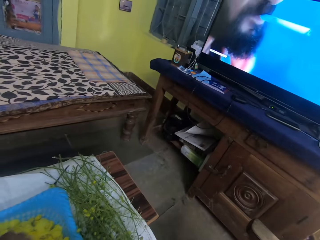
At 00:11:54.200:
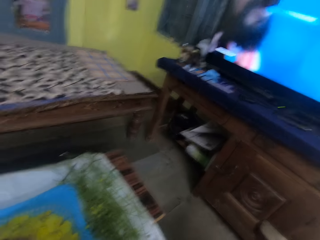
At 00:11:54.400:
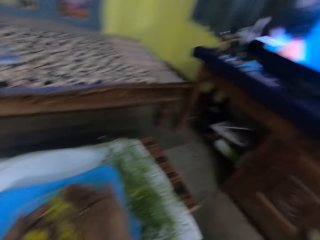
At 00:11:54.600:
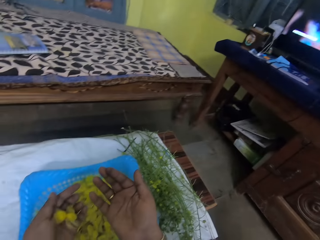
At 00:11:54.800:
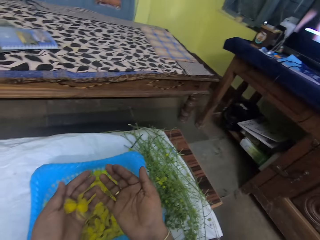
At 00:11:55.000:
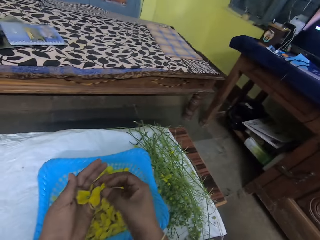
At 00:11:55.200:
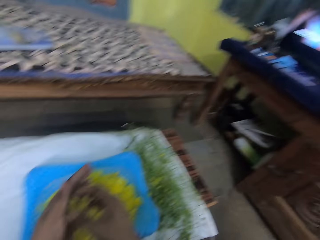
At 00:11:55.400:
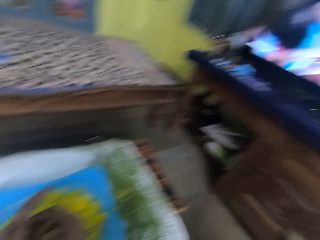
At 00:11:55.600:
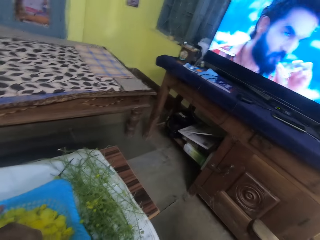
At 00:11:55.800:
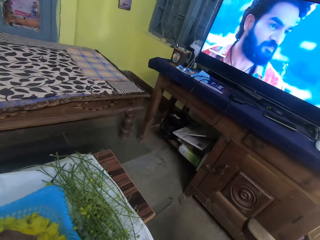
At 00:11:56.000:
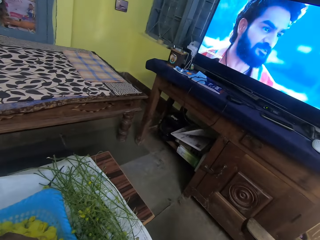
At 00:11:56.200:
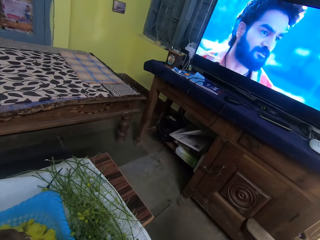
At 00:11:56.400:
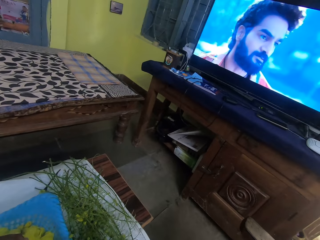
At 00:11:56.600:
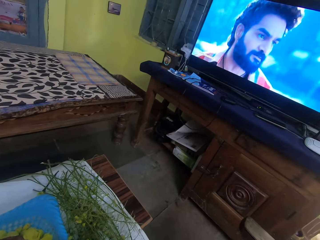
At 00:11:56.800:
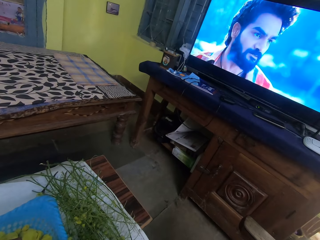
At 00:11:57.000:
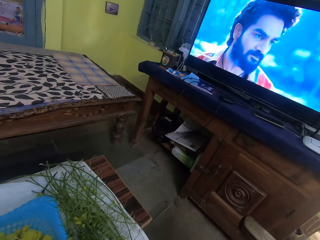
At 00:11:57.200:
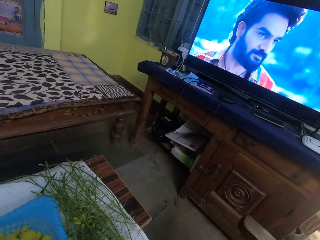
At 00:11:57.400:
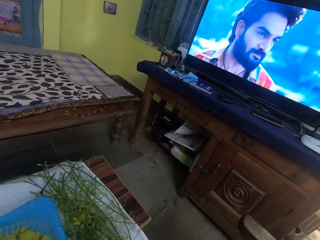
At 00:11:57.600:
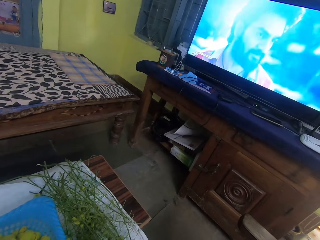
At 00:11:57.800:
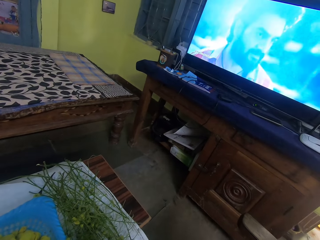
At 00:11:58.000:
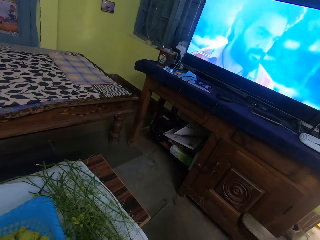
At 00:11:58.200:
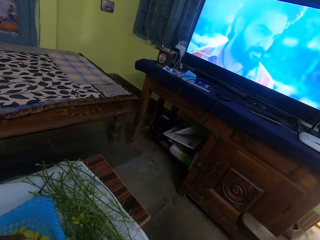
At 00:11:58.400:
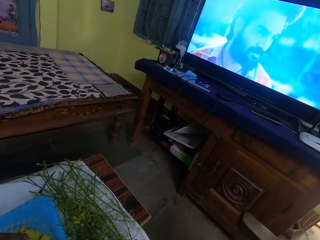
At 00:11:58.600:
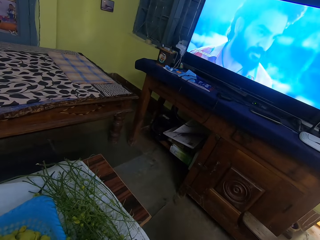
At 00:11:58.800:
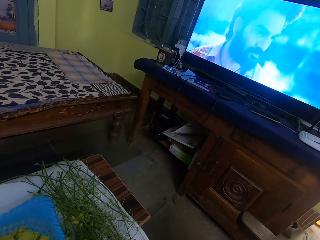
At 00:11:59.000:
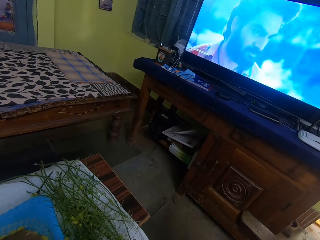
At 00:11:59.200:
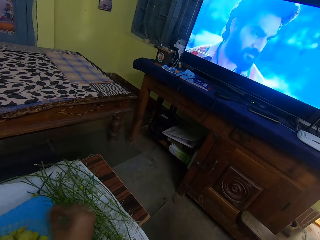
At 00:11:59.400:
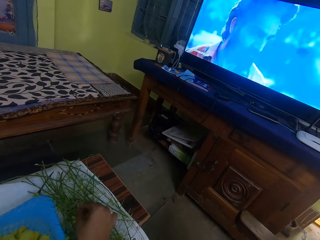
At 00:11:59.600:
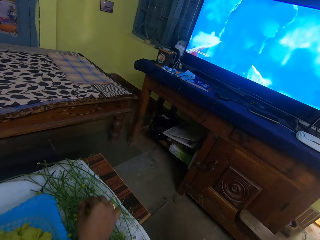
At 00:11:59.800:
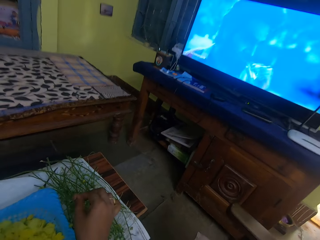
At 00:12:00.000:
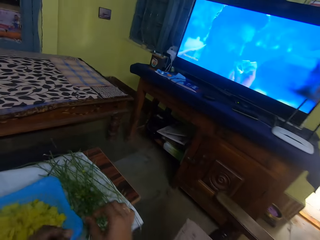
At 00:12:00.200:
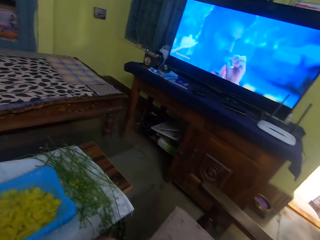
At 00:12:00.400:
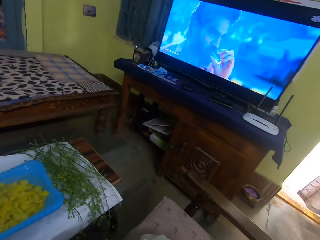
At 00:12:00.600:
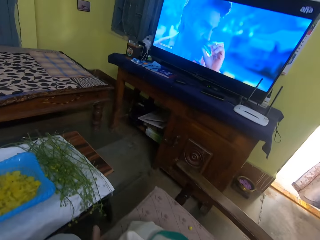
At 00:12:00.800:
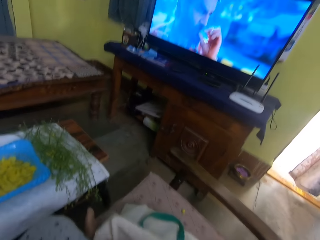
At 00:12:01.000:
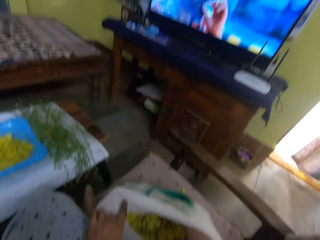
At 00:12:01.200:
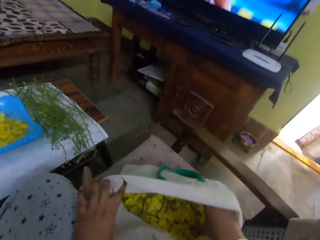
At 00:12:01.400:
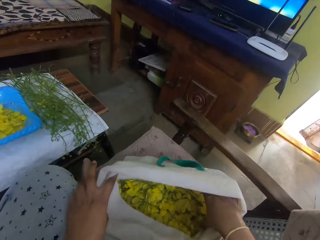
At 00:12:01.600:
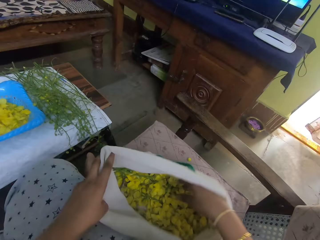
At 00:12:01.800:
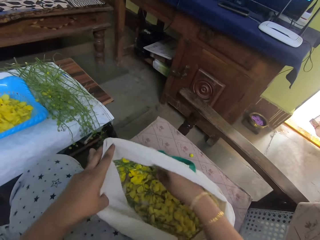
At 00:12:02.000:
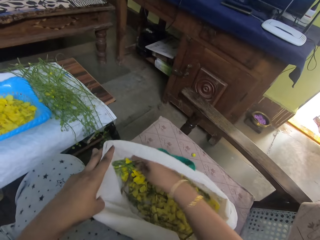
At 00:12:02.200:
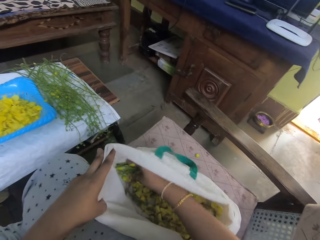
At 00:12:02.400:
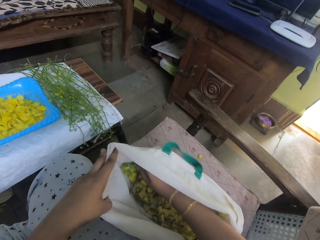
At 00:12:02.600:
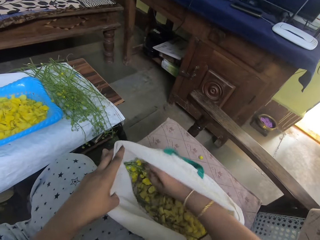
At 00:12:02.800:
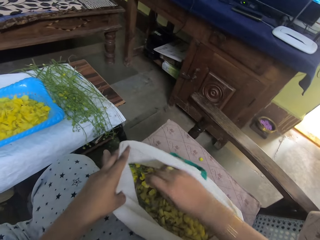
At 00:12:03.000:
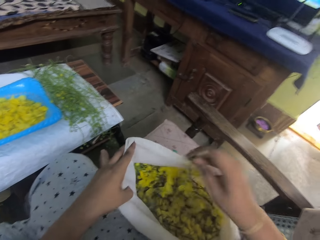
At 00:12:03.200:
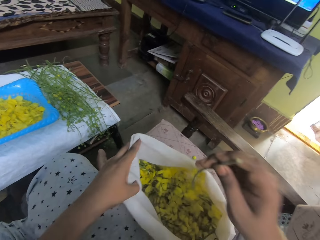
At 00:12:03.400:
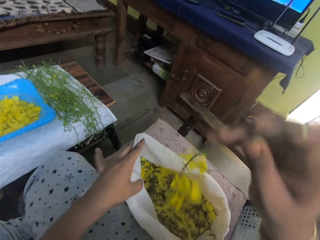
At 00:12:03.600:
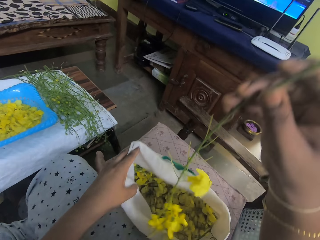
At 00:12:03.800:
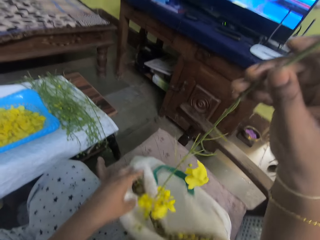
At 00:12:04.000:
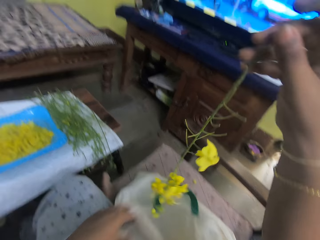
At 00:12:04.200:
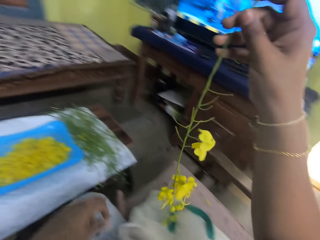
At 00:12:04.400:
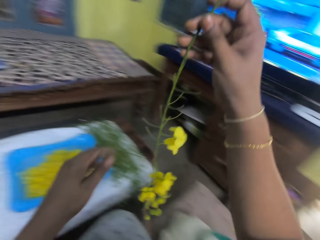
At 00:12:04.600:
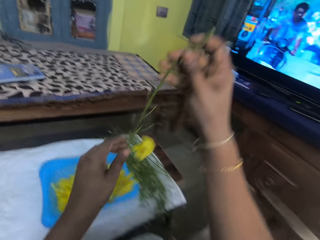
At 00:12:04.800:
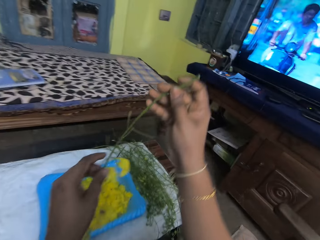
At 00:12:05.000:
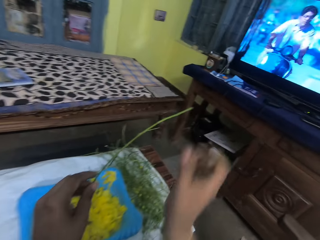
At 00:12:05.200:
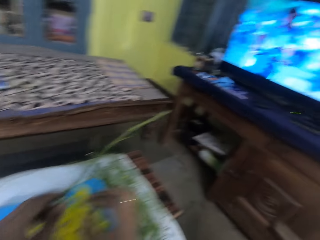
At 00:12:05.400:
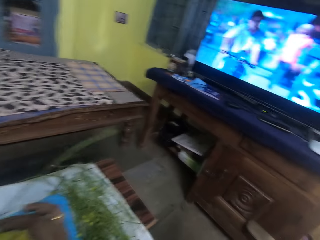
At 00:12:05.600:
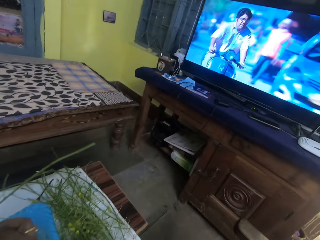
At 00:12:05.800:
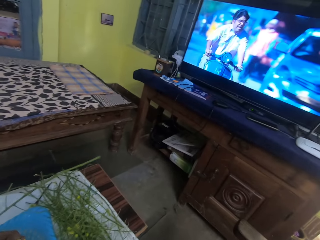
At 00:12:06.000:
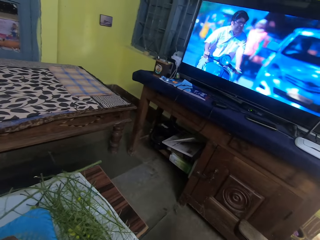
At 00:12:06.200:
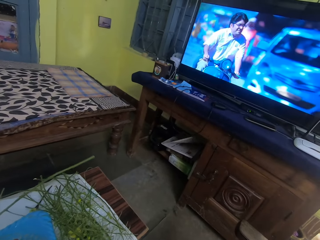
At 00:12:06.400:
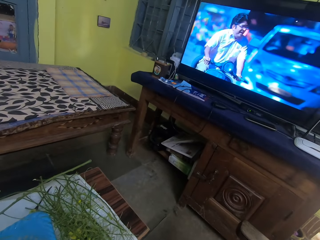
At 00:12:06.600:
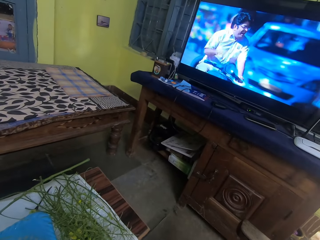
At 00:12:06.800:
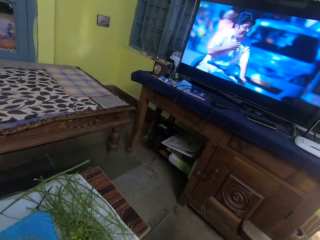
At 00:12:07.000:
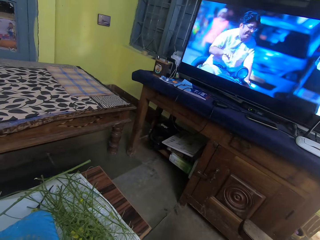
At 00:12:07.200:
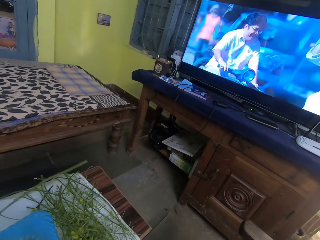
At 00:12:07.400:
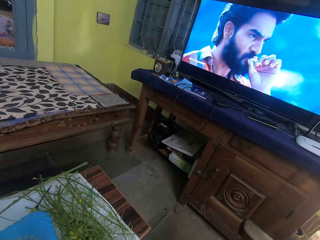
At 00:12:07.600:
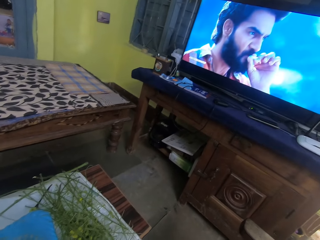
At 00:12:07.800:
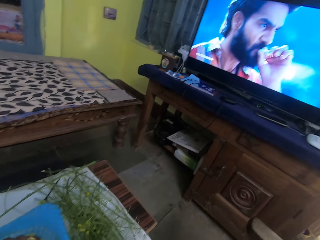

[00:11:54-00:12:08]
The camera wearer stares at the screen. She stares at the flower. She stares at the screen. She places dirt on the table with her right hand. She moves the hand. She holds the bag of leaves on the chair with her left hand. She adjusts the bag. She picks a leaf stem from the bag of leaves on the chair with her right hand. She passes the leaf stem from her right hand to her left hand. She plucks leaves from the leaf stem in her left hand with her right hand. She stares at the screen.

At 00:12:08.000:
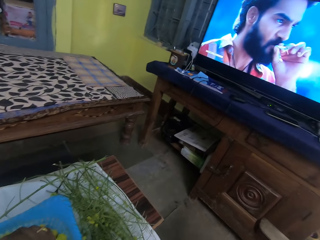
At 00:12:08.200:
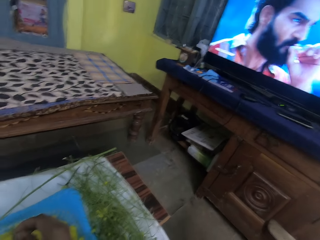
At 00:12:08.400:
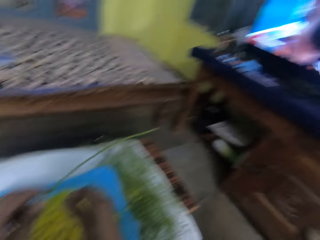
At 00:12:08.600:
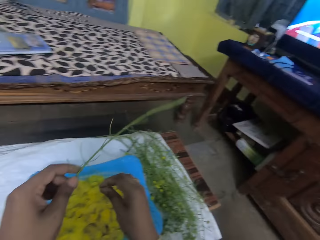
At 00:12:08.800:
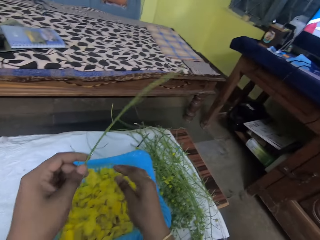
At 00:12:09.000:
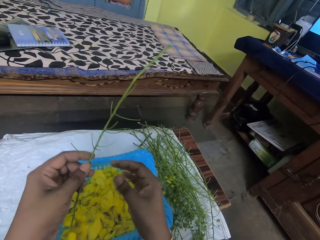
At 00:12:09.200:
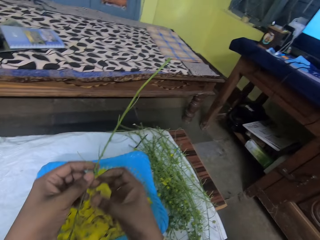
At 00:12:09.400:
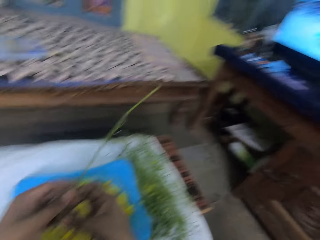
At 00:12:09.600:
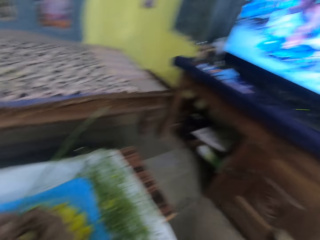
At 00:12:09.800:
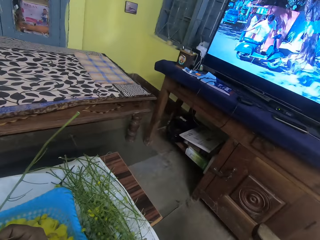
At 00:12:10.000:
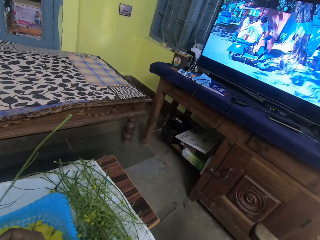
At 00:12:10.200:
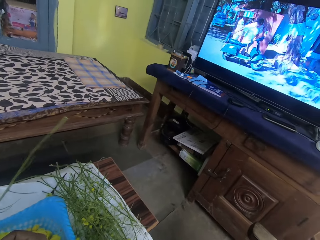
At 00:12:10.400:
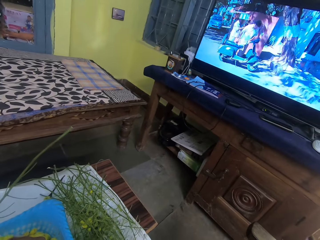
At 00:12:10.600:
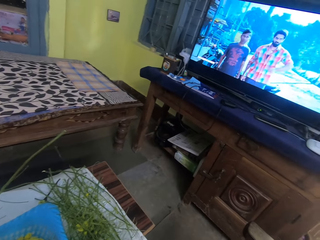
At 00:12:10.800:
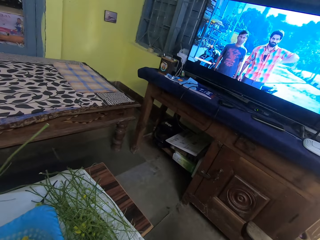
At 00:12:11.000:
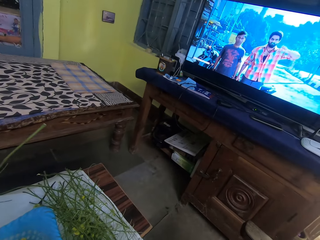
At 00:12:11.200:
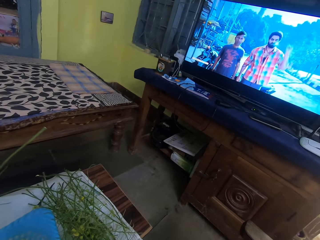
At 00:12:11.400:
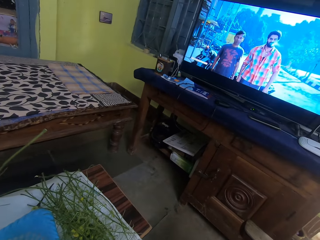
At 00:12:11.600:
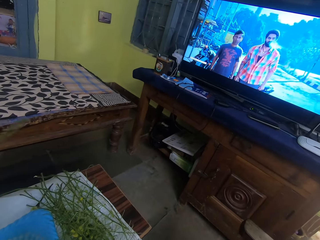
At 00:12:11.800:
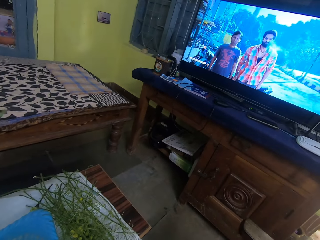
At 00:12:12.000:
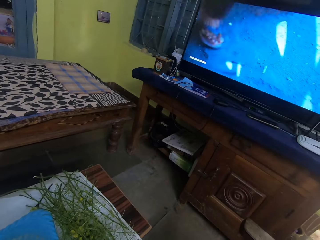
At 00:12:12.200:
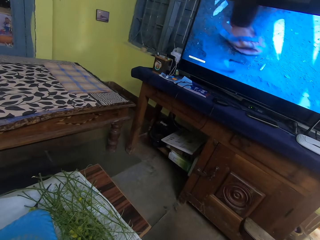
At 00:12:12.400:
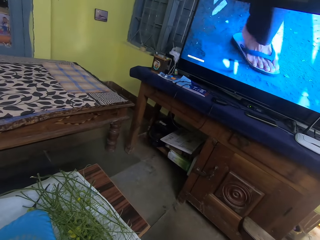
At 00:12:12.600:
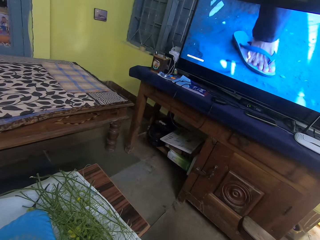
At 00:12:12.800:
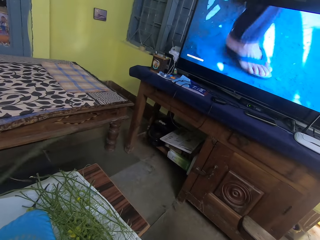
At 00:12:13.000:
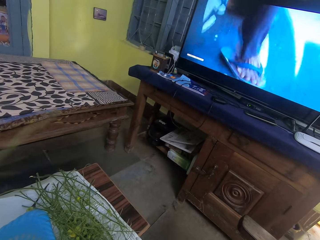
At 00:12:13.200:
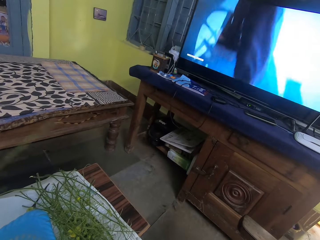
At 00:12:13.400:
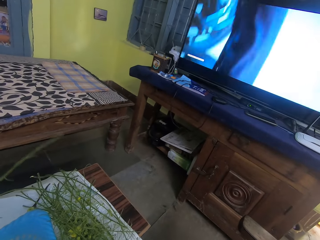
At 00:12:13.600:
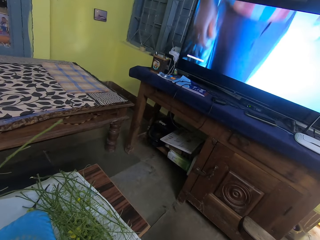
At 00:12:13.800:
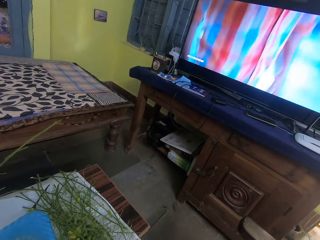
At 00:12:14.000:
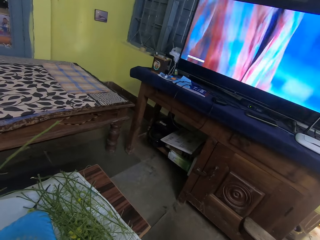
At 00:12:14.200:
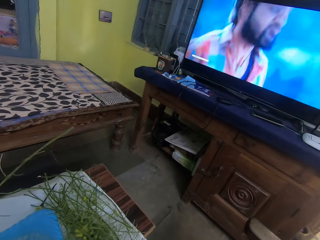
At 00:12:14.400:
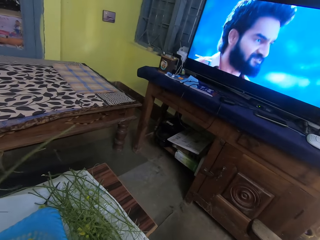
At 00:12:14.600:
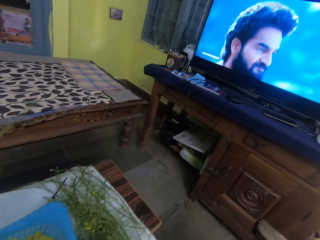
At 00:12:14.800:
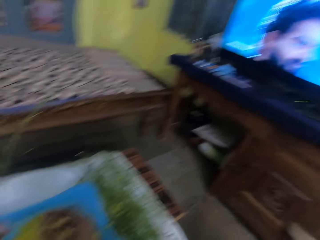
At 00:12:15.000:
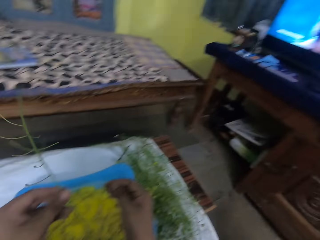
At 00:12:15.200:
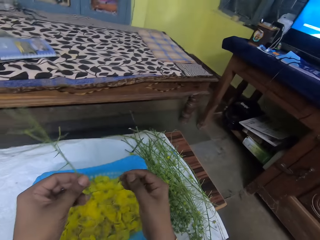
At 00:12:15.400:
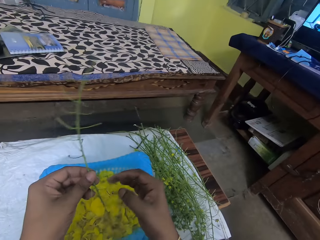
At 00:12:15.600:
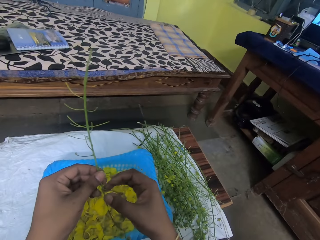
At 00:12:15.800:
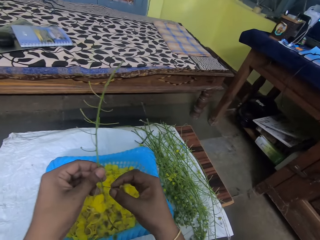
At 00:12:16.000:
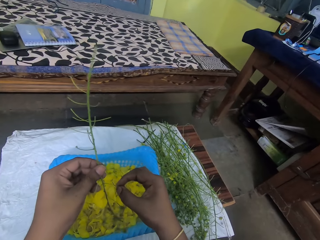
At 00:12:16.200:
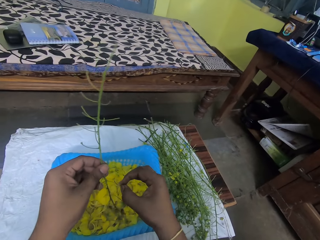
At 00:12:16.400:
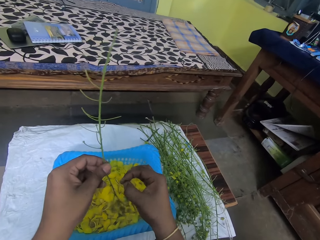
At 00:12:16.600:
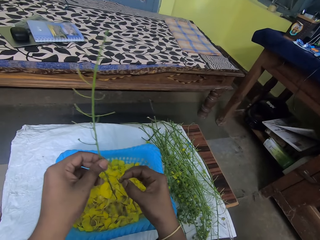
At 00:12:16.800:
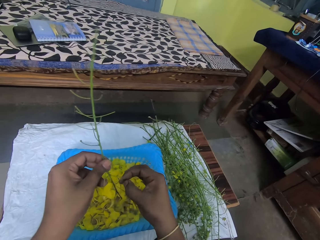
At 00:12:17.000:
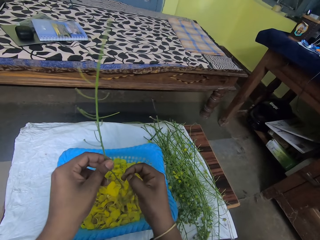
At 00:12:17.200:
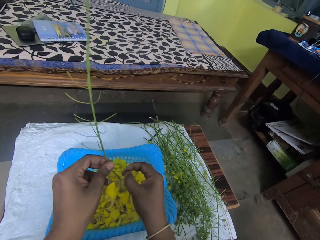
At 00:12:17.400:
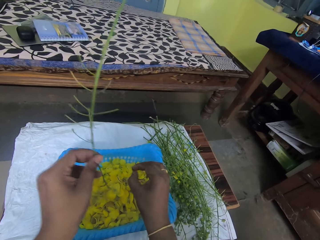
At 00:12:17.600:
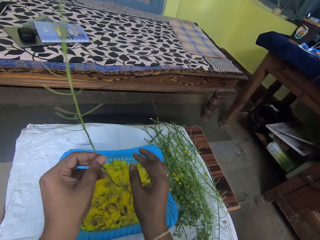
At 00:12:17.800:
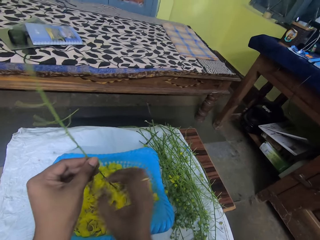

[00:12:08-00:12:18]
The camera wearer drops leaves in the sieve on the table with her right hand. She plucks leaves from the leaf stem in her left hand with her right hand. She stares at the screen. She plucks leaves from the leaf stem in her left hand with her right hand. She drops leaves in the sieve on the table with her right hand.
